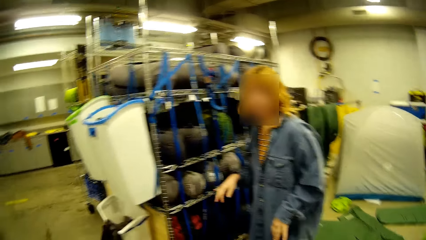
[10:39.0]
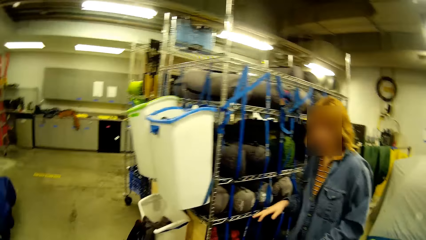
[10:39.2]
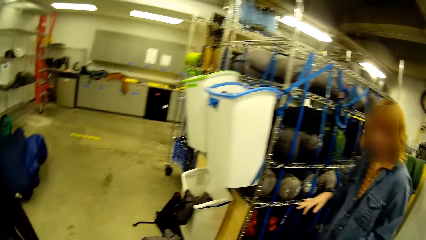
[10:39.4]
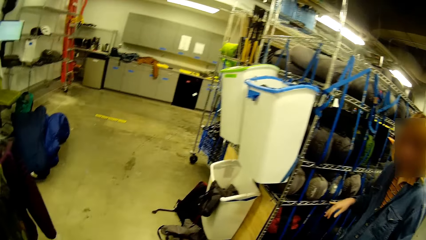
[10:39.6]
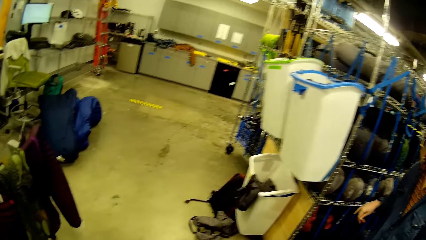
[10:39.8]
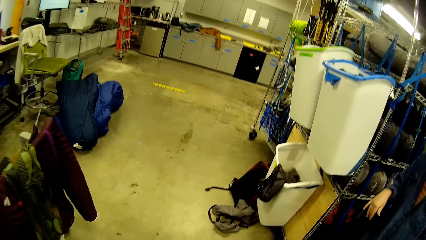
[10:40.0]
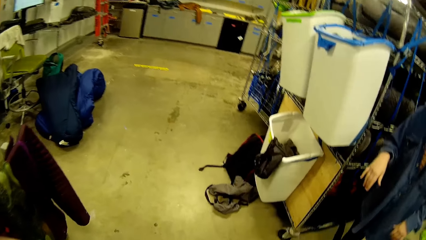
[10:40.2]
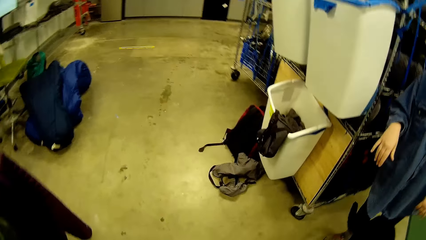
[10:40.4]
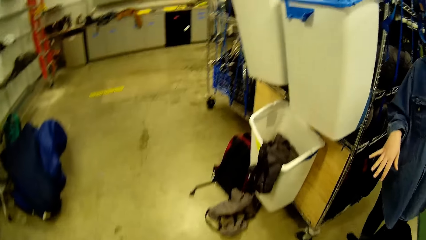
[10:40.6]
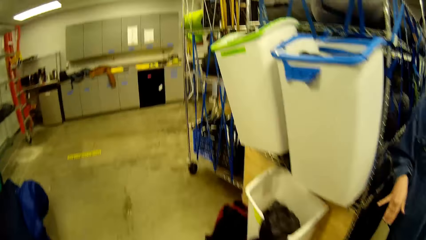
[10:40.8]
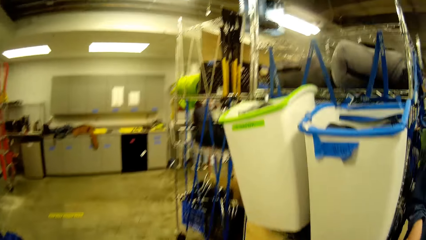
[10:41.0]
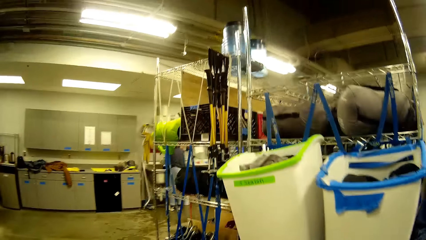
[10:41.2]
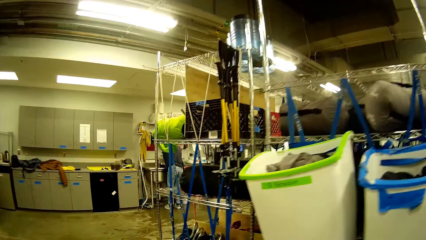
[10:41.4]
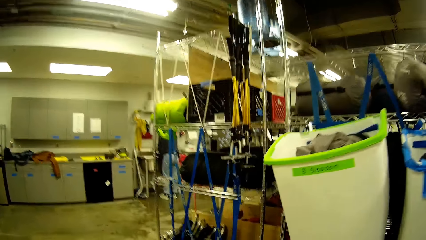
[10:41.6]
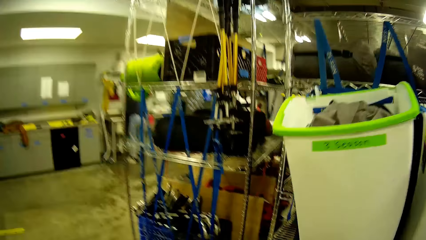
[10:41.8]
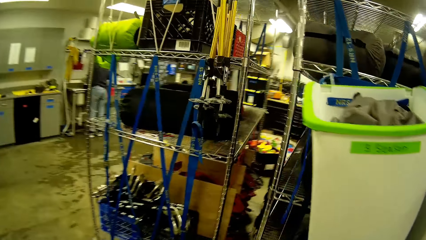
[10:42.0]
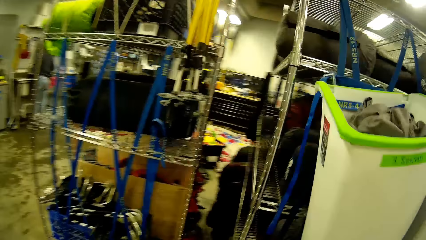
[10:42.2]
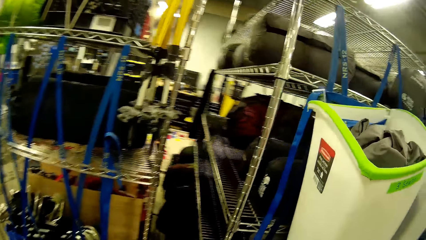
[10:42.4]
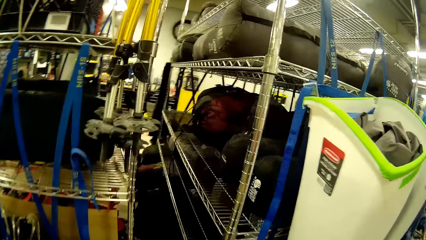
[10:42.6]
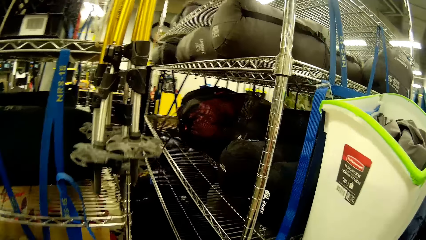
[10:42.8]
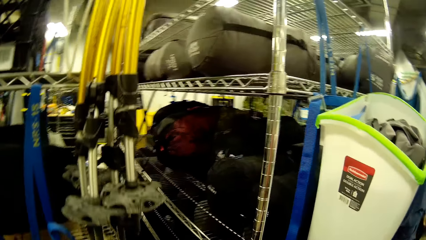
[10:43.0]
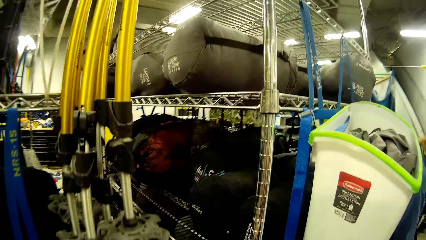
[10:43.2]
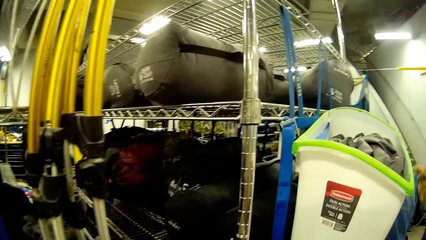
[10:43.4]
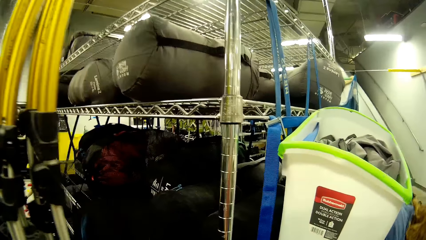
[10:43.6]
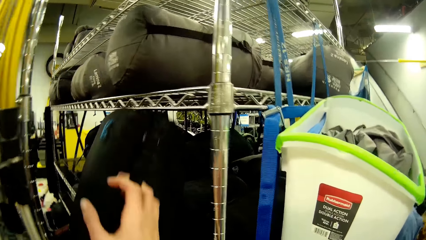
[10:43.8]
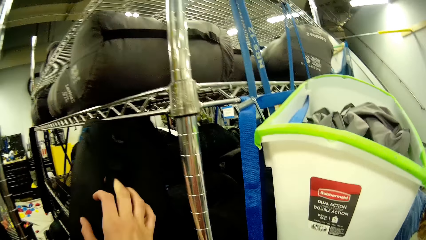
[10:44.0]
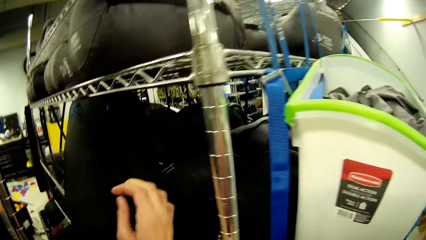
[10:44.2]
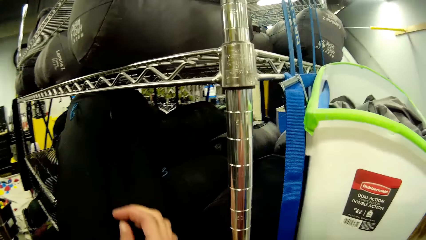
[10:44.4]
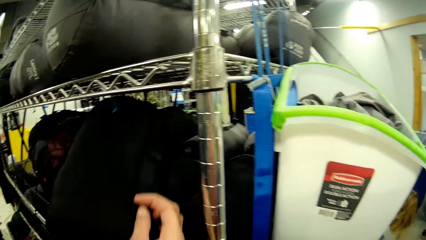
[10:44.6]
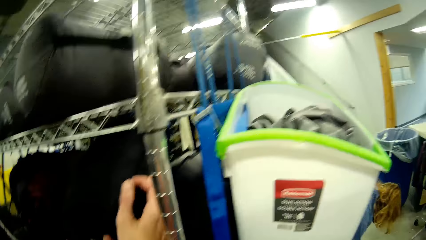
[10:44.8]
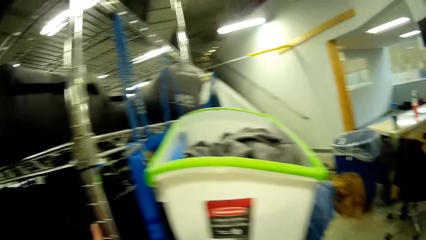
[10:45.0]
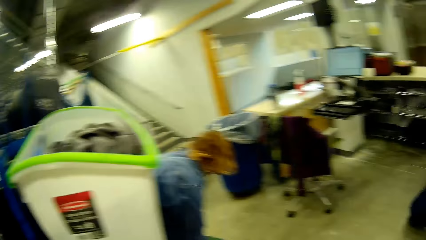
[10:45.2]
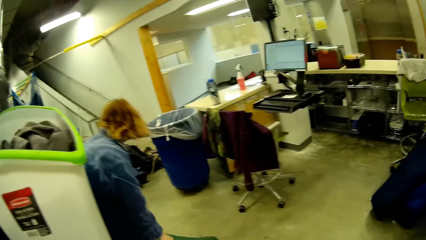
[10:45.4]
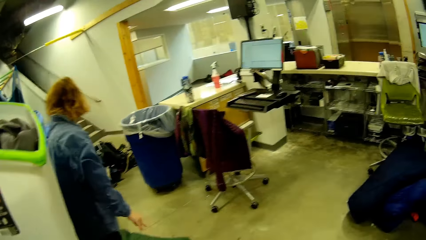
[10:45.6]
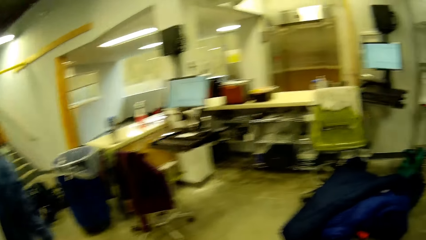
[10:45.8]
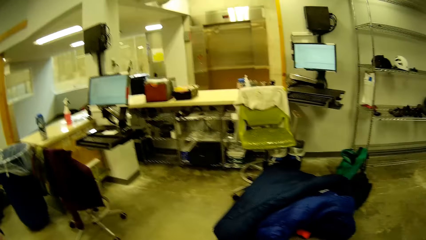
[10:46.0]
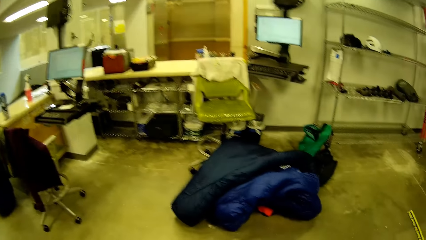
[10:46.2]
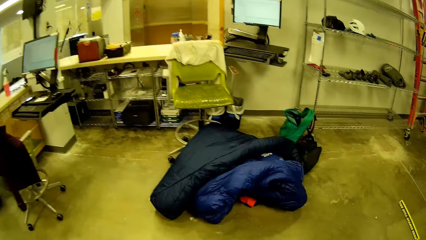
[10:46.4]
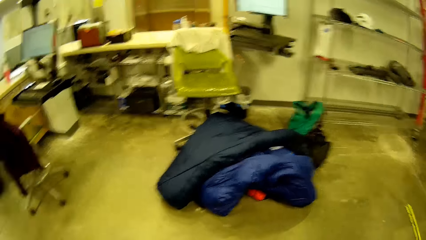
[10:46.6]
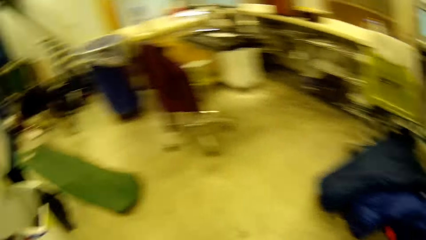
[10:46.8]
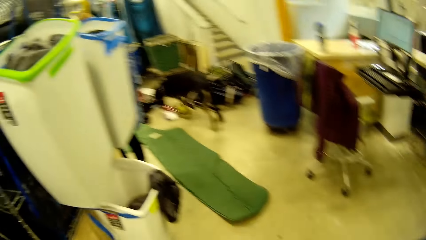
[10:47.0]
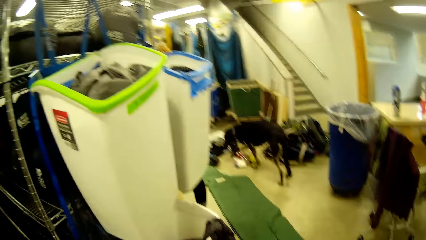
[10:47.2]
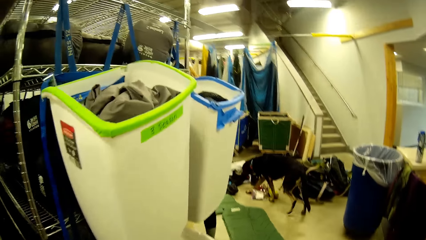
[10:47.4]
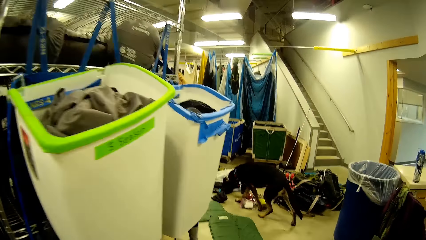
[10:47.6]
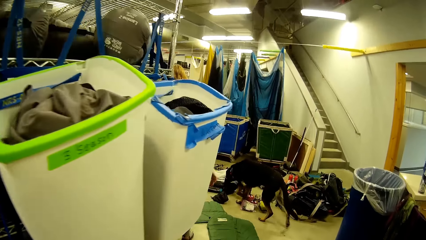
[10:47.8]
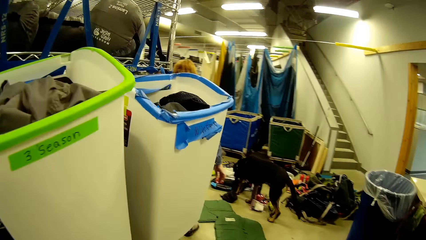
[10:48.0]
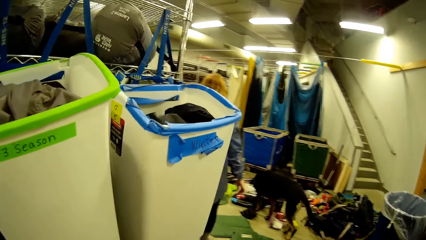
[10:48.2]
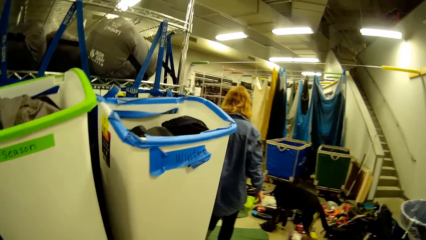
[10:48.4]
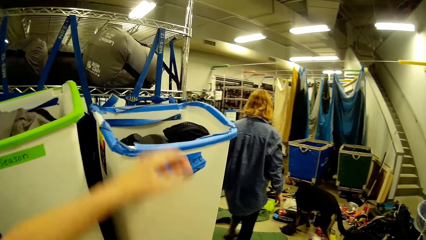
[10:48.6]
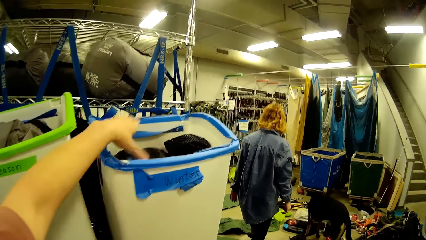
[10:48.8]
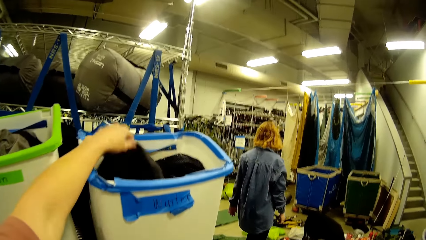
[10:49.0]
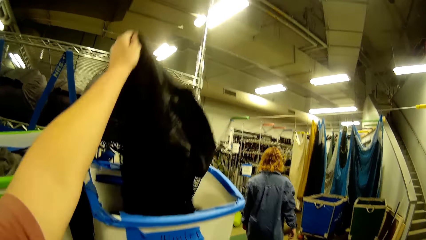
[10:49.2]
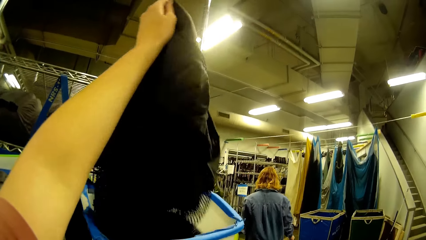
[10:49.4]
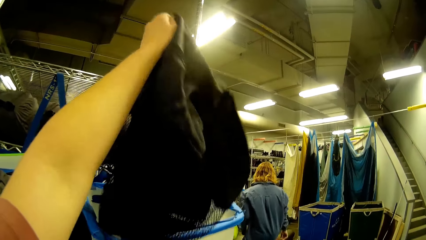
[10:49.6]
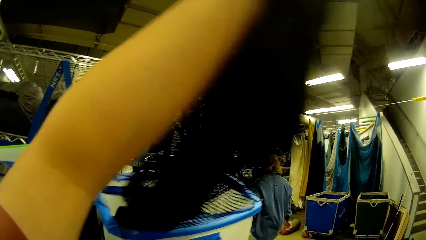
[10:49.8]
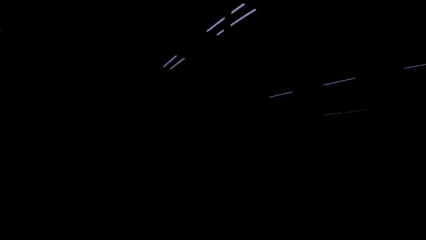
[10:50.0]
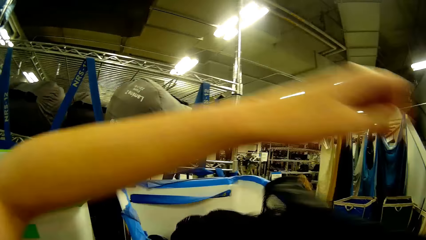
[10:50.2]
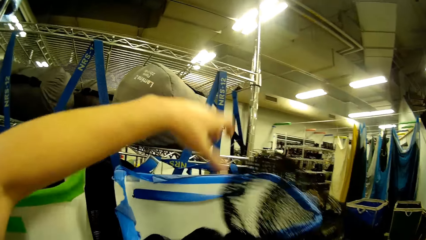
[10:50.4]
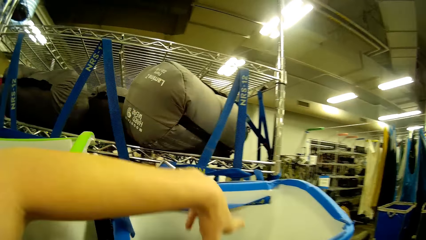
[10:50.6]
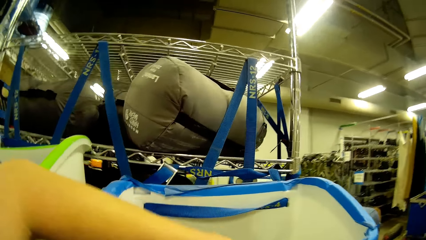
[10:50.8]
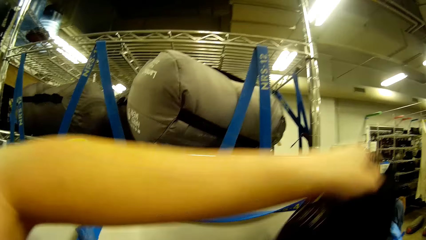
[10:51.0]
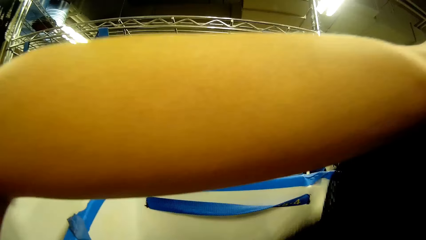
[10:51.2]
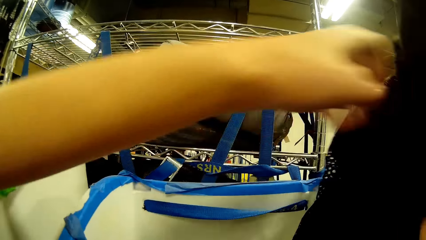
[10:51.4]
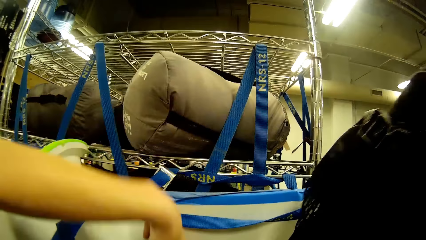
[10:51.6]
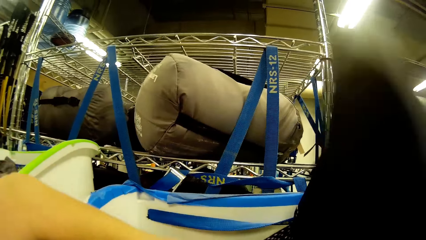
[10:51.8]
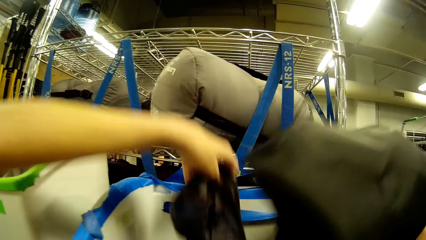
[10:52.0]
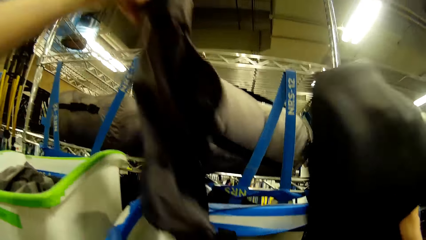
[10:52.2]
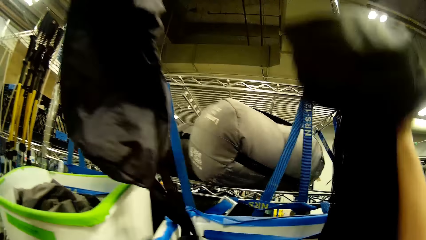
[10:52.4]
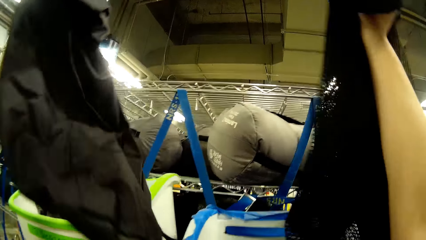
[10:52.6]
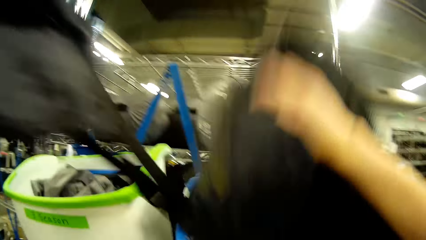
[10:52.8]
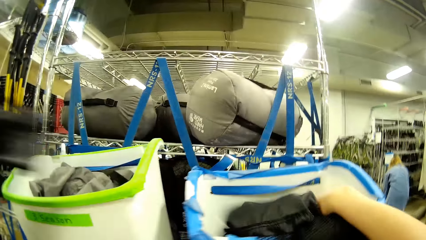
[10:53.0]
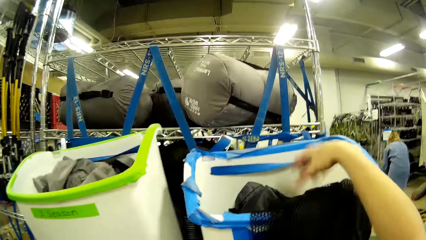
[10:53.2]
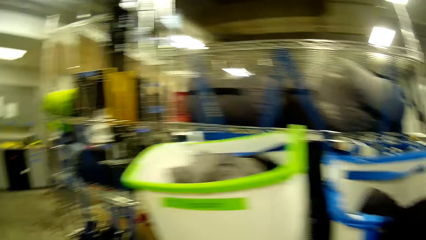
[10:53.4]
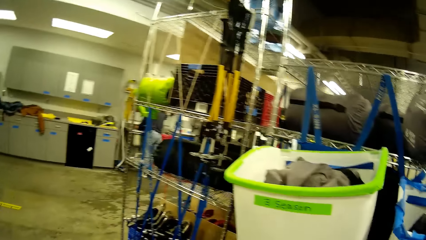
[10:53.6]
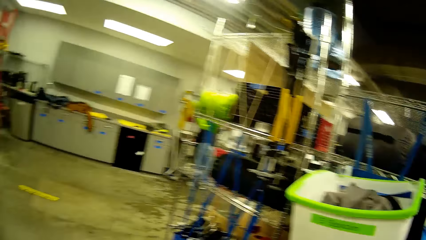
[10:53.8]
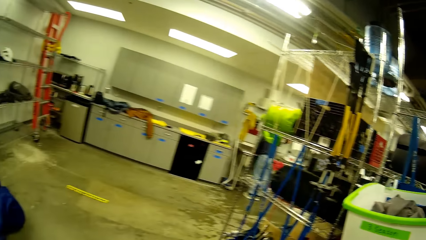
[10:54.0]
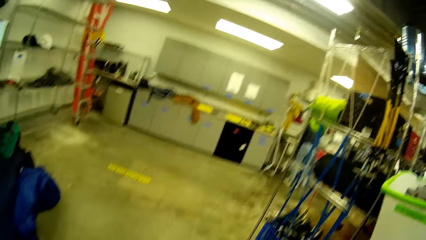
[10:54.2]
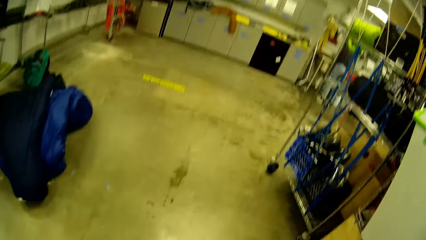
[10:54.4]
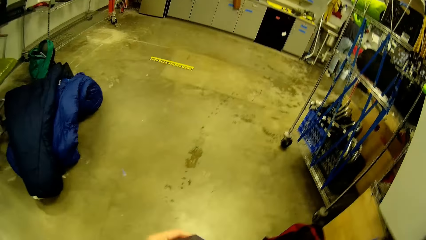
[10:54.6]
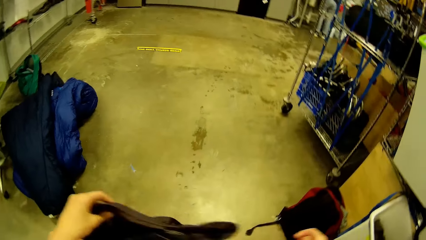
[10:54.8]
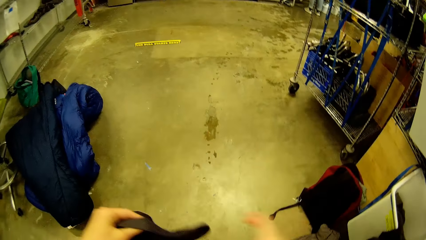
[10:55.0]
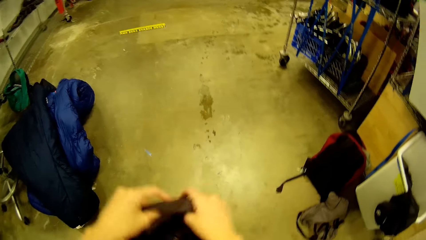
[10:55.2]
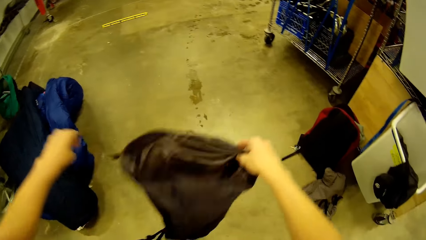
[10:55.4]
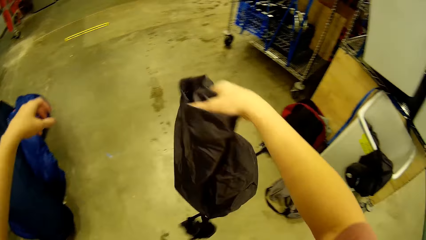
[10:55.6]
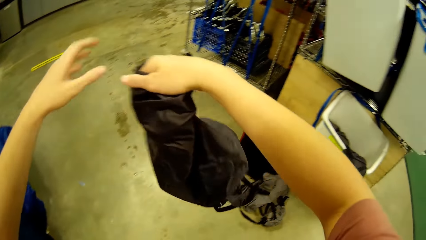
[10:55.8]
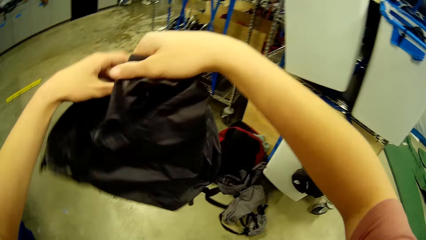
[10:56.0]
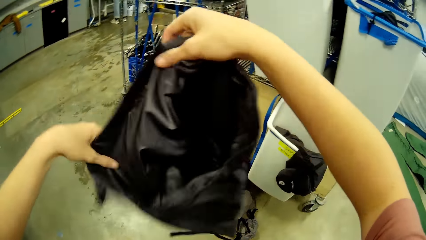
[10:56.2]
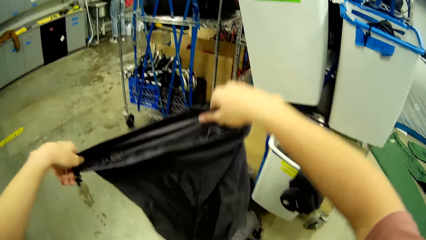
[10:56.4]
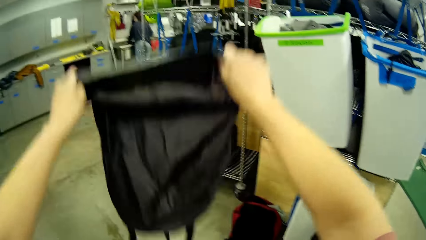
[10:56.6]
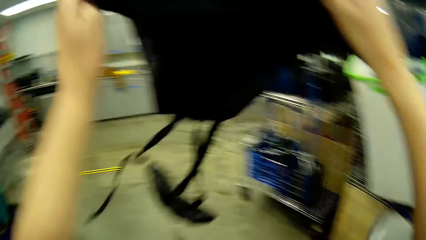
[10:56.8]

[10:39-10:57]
The camera wearer interacts with the woman. He walks towards a storage rack. The woman walks to the other side. The camera wearer drops the black laundry bag in the storage rack with his right hand. He walks around. He picks up a bag from a blue and white laundry basket with his left hand. He transfers the bag from his left hand to his right hand. He picks up a second bag from the blue and white laundry basket with his left hand. He transfers the bag from his left hand to his right hand. He picks up a black bag from the blue and white laundry basket with his left hand. He drops the first and second bags into the blue and white laundry basket with his right hand. He walks around. He lifts the bag. He opens up the black bag with both hands.
